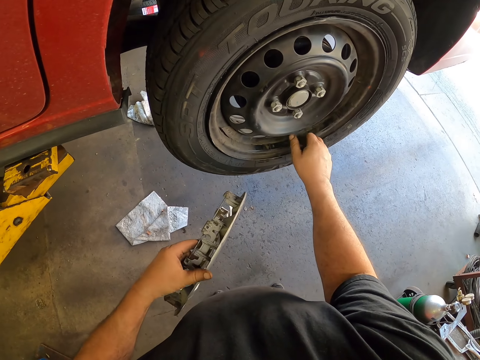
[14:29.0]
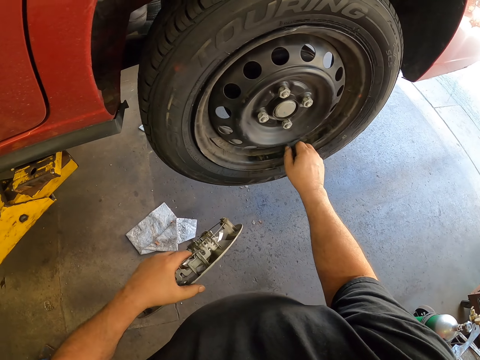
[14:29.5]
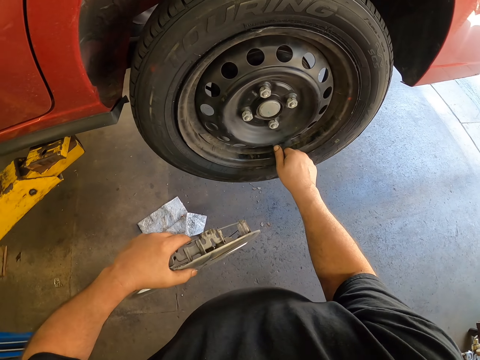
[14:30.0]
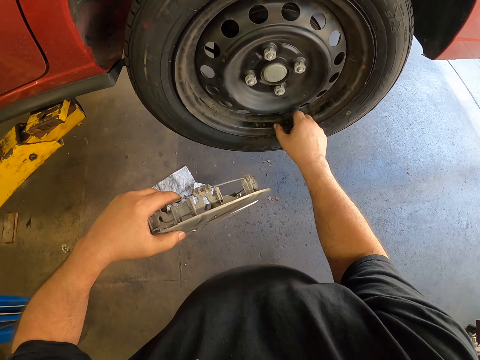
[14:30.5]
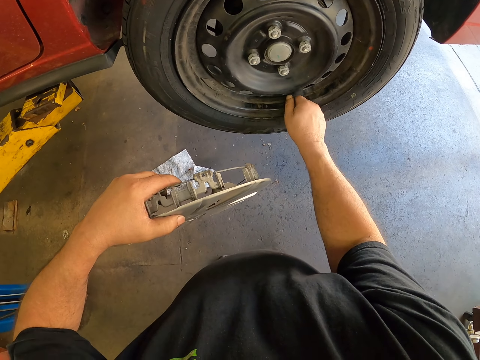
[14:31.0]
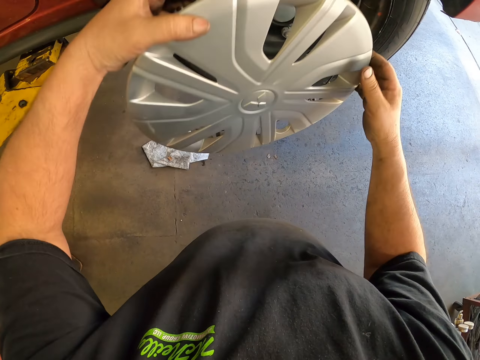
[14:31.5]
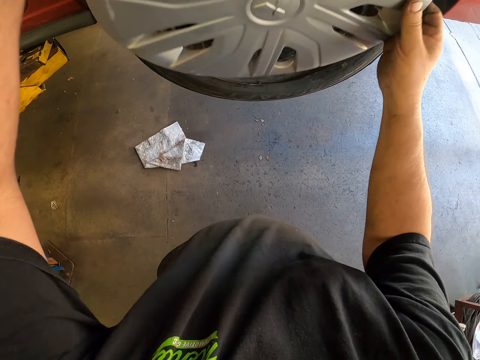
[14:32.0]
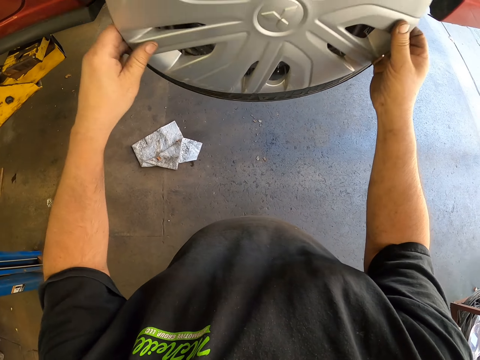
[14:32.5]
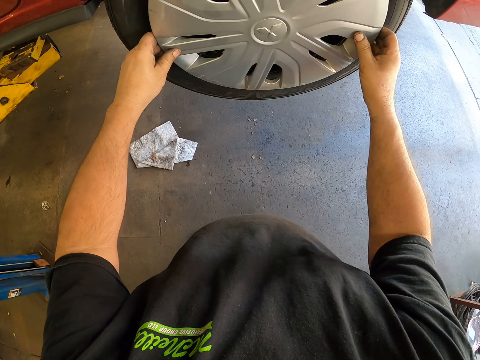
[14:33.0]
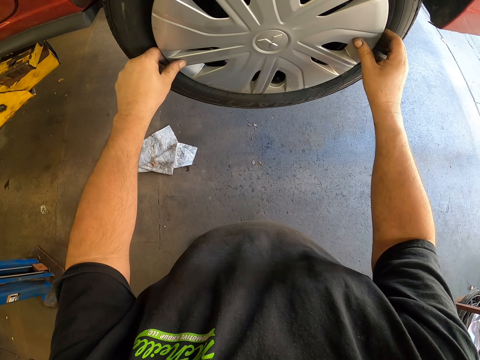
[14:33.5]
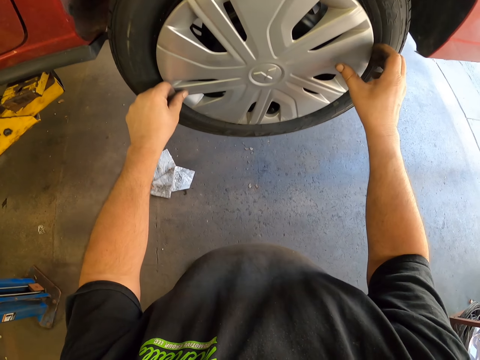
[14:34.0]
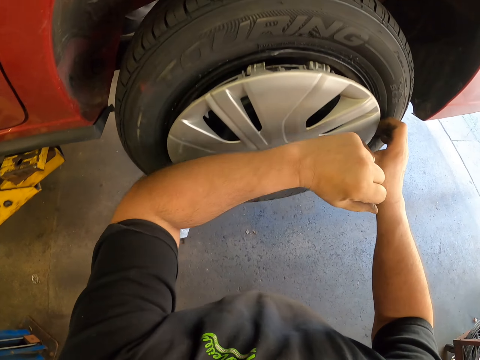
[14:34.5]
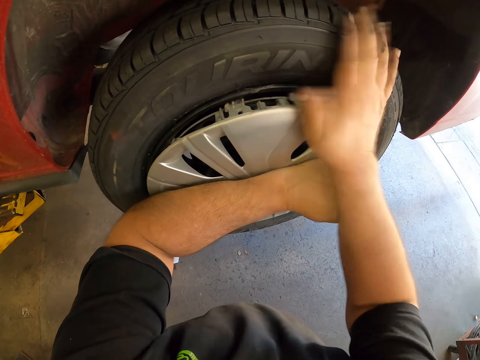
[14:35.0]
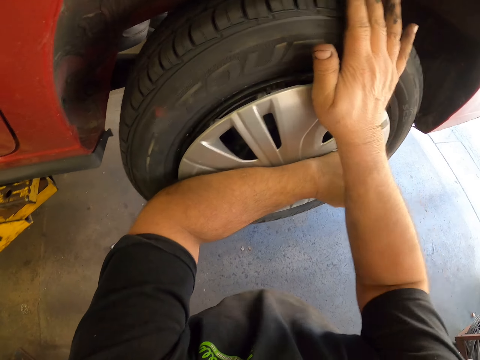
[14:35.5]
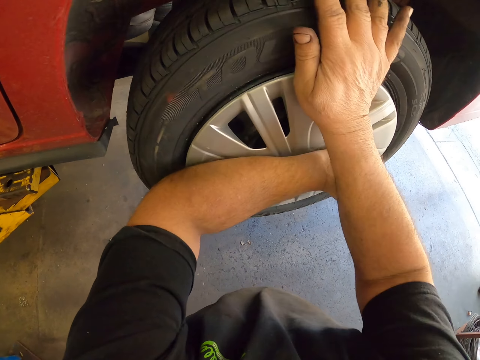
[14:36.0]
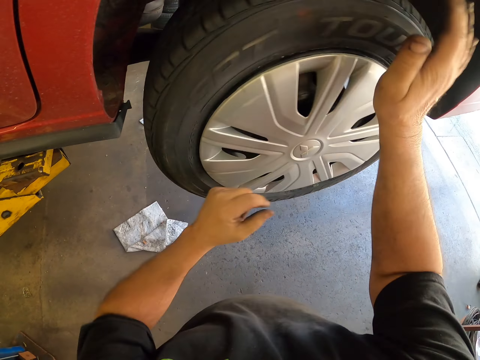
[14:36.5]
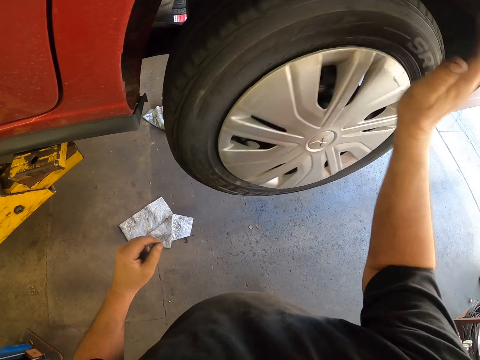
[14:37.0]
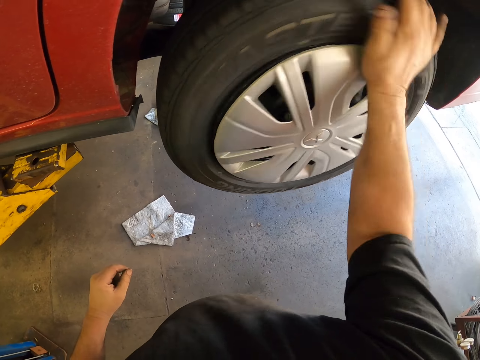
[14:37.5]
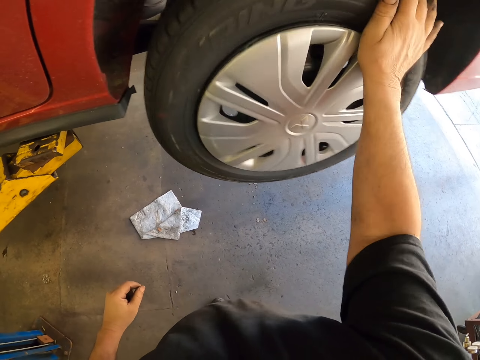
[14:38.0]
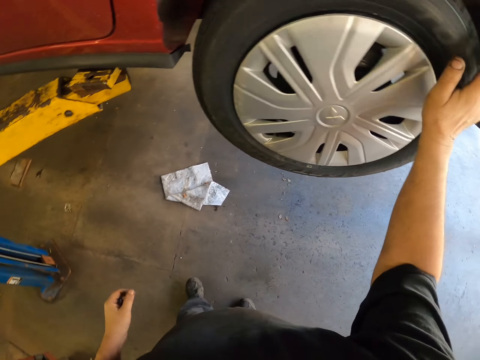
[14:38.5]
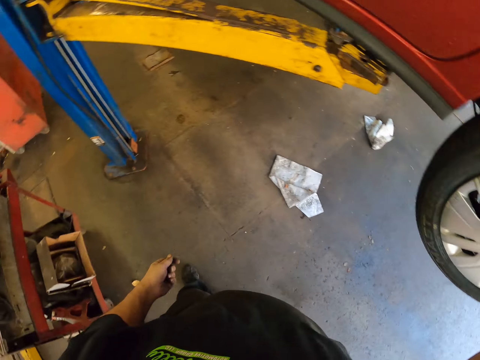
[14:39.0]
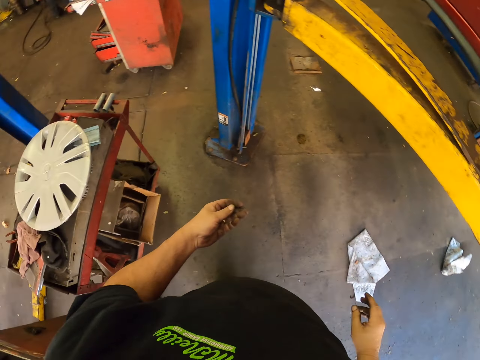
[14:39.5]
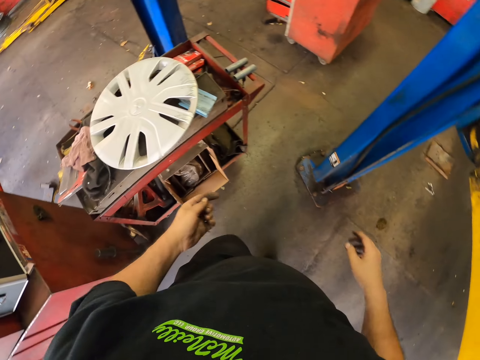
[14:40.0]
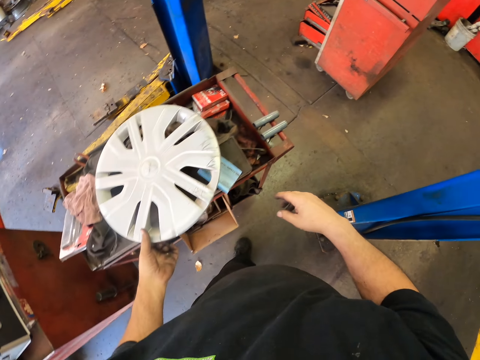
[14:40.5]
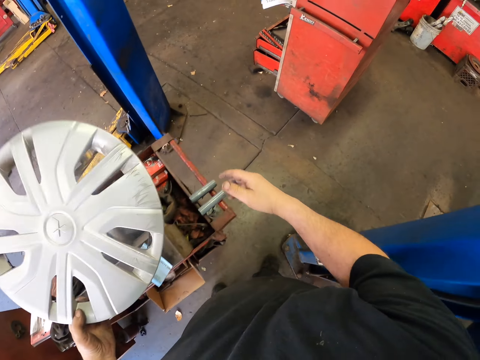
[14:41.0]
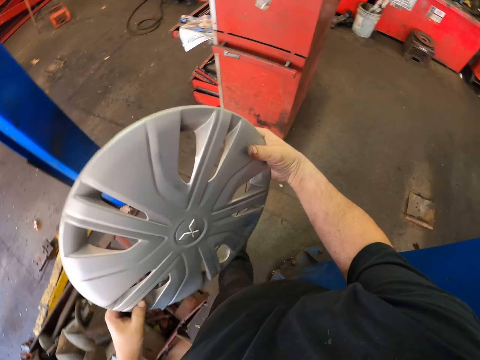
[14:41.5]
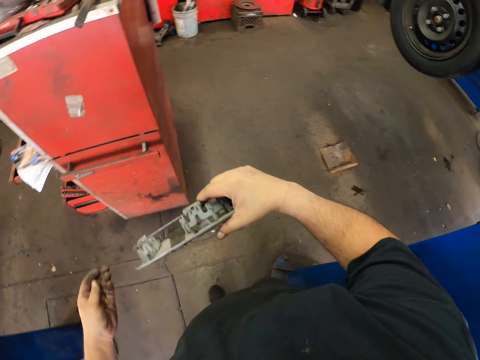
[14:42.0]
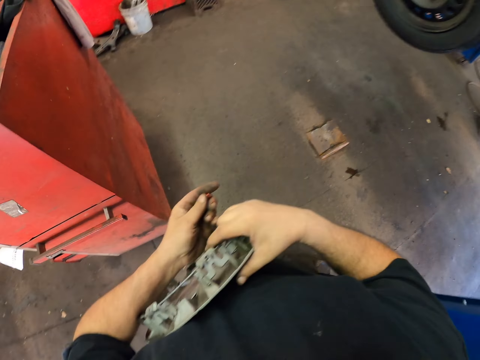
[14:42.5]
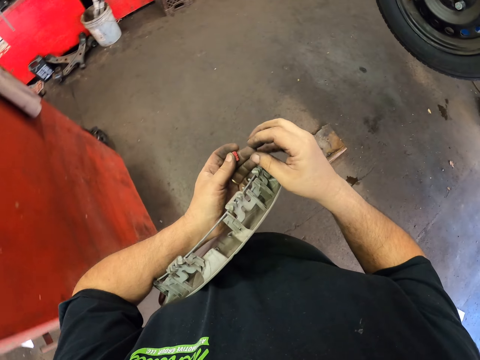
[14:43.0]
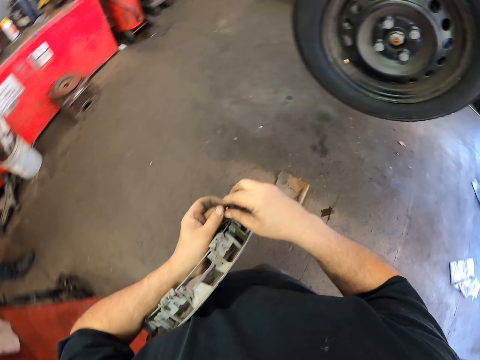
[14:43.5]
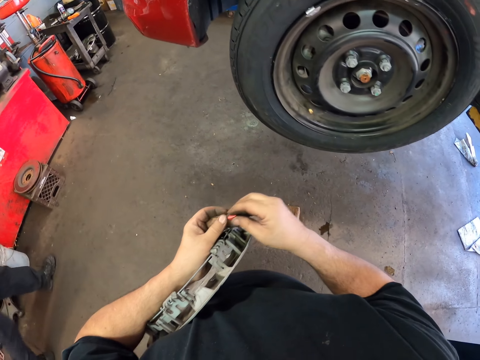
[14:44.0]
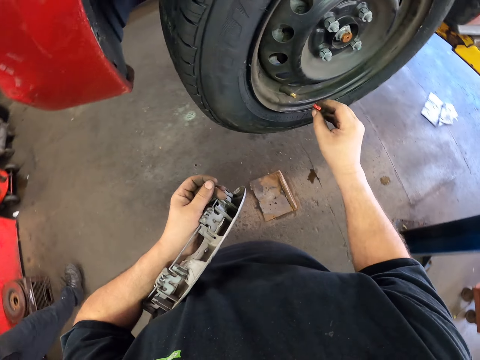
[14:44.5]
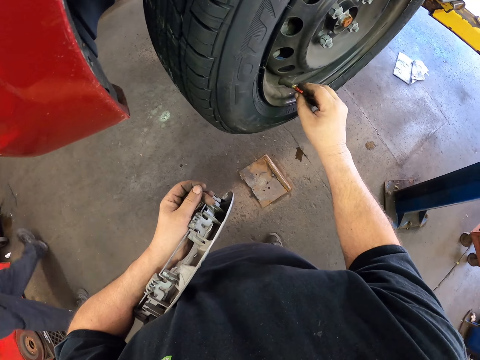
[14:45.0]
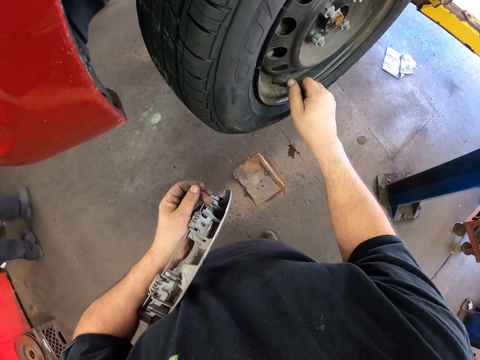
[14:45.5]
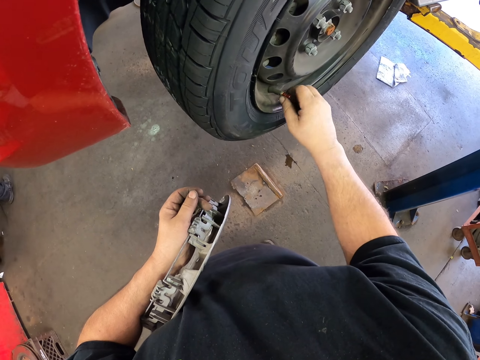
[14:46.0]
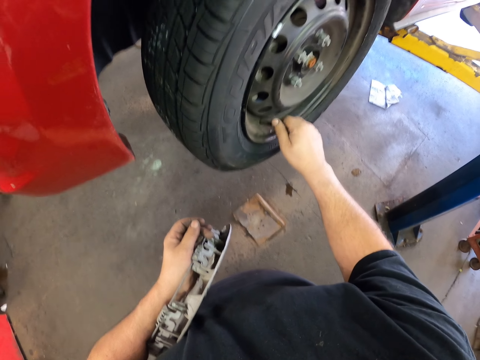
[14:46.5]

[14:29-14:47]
The camera wearer fixes the wheel cup or wheel cover on the wheel. They roll the wheel and walk around the garage. They pick up the wheel cup and carry the wheel cover along. They walk around the garage. They pick up the rim nuts. They put the valve stem cap on the wheel and fix the rim nuts to the rim.

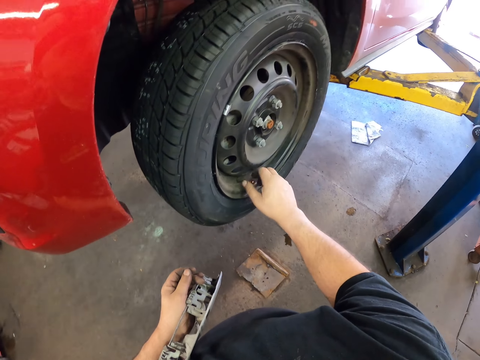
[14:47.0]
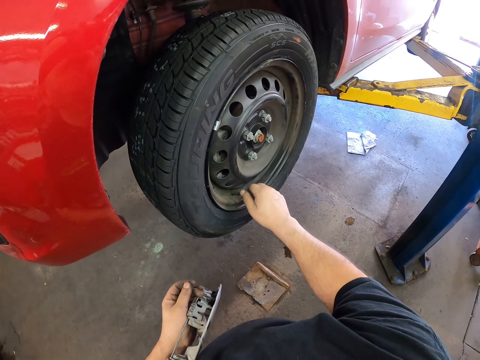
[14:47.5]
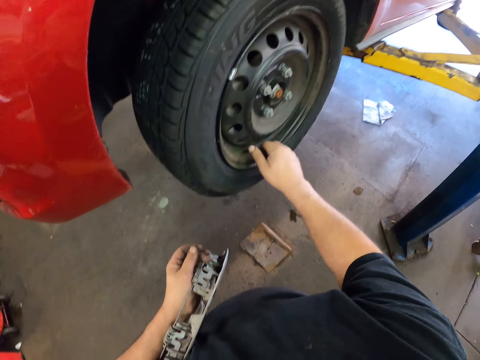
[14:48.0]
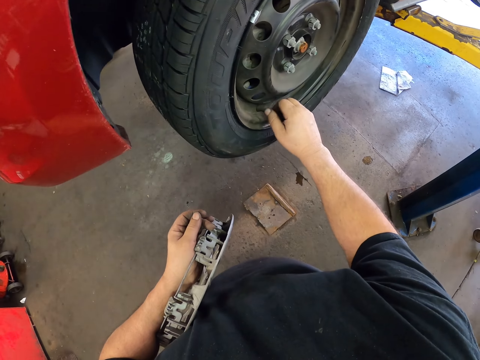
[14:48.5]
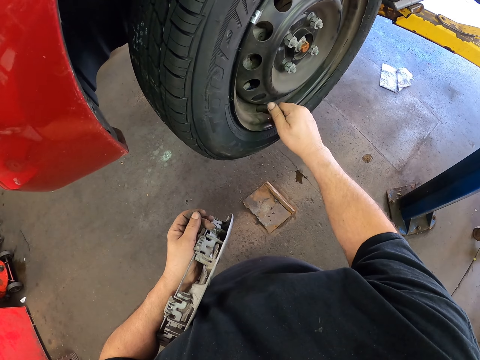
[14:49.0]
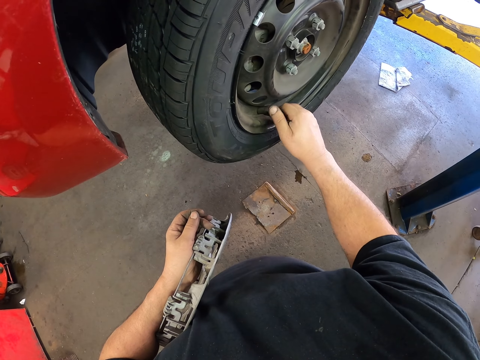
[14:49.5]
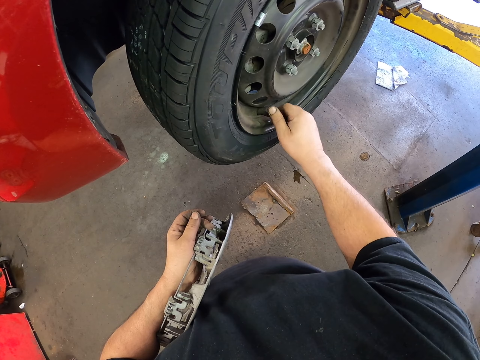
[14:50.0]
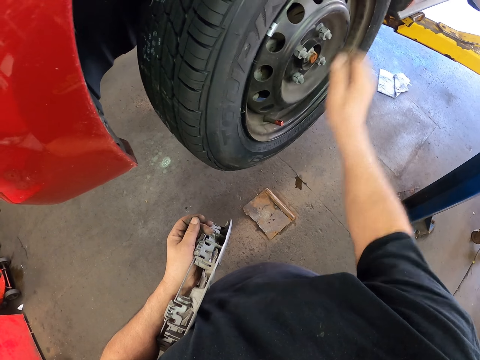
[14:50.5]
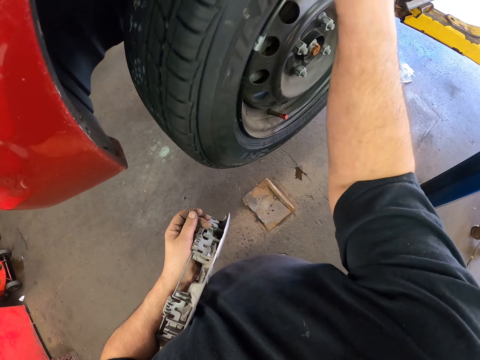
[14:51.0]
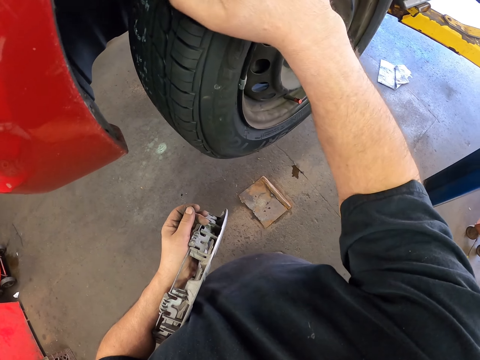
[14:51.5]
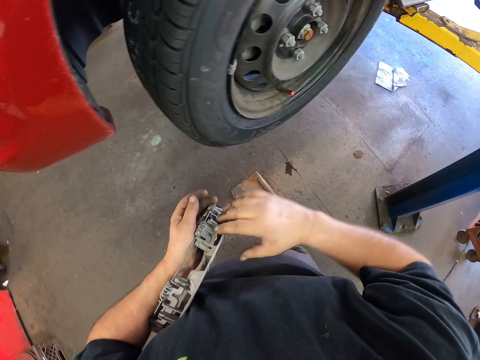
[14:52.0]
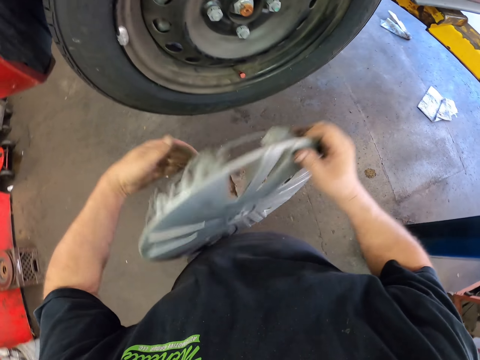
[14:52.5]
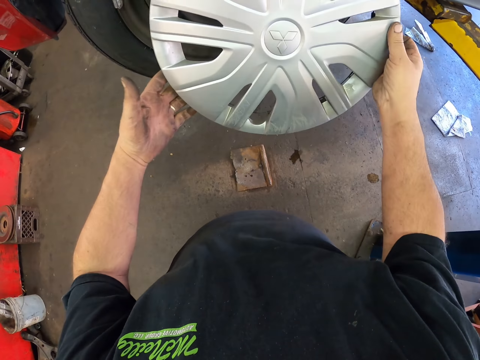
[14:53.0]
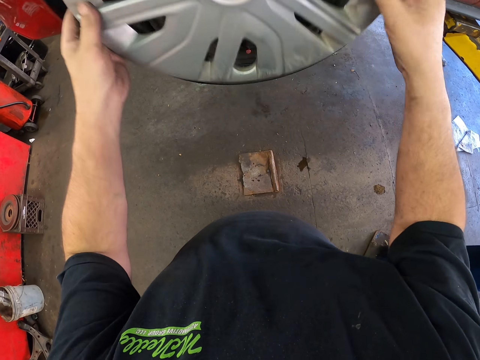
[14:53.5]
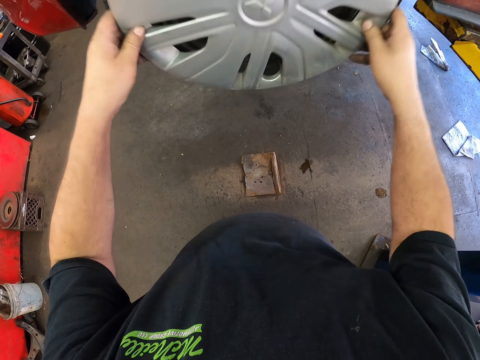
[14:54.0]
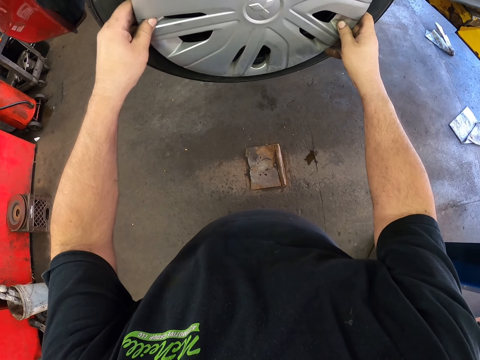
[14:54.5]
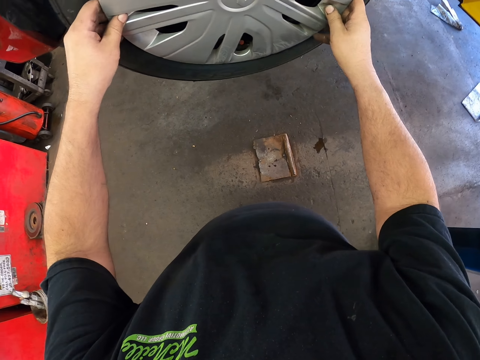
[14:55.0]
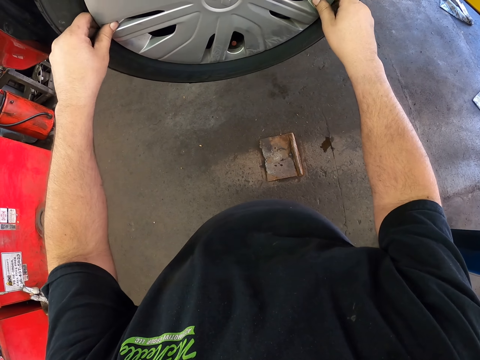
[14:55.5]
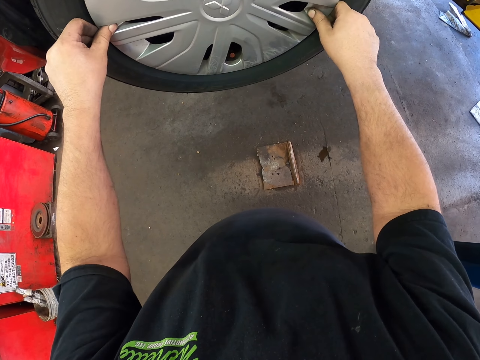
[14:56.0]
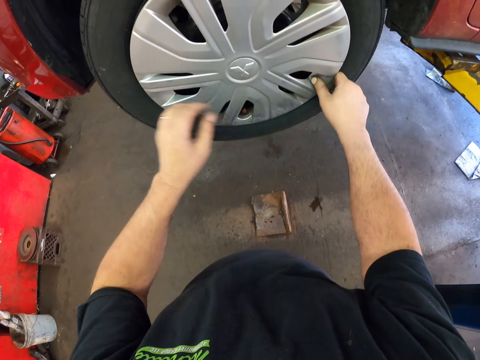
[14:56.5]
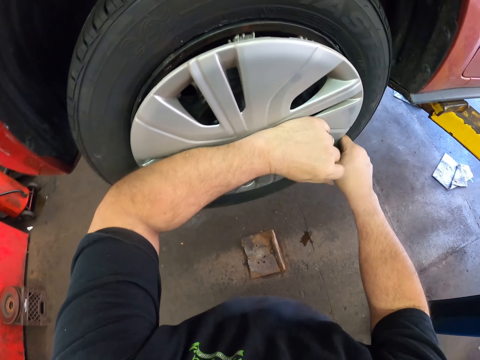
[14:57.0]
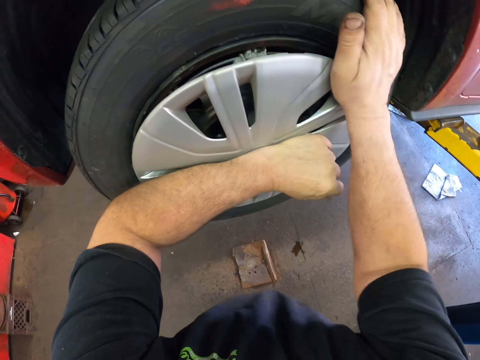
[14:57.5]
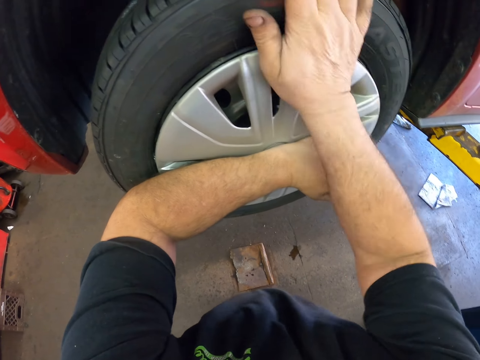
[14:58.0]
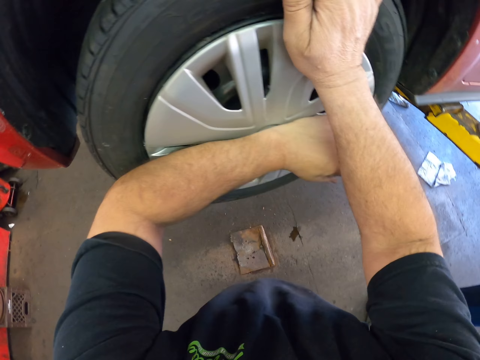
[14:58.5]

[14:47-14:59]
The camera wearer rolls the wheel. They fix the wheel cup on the wheel.
